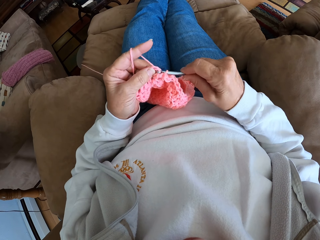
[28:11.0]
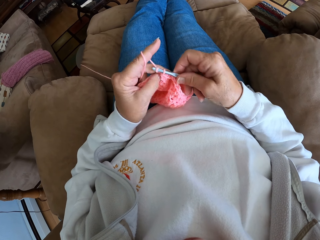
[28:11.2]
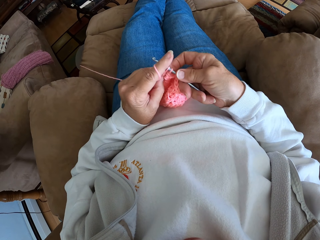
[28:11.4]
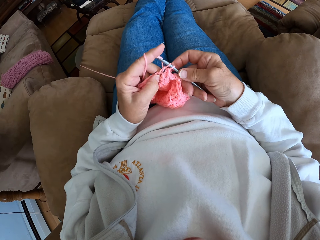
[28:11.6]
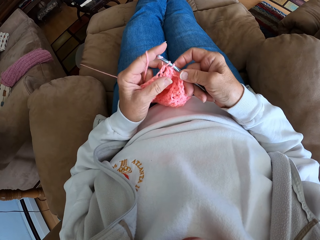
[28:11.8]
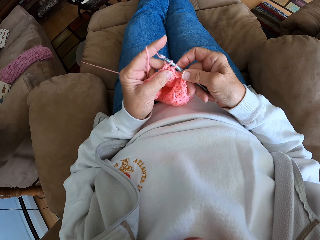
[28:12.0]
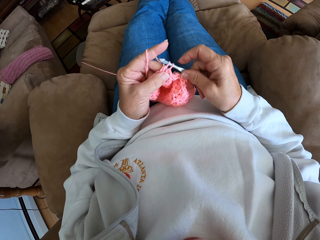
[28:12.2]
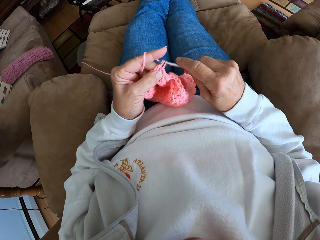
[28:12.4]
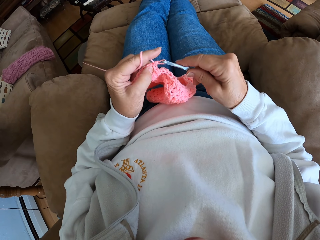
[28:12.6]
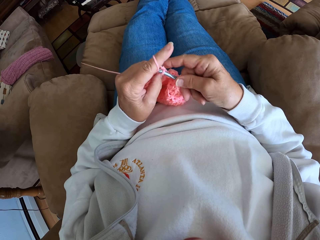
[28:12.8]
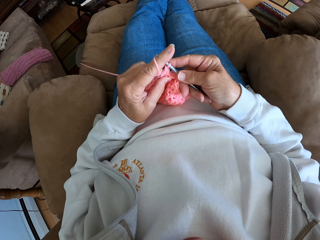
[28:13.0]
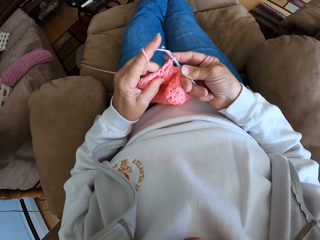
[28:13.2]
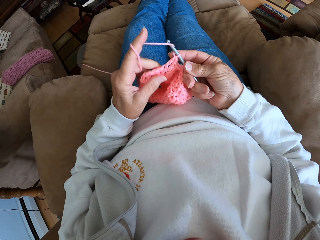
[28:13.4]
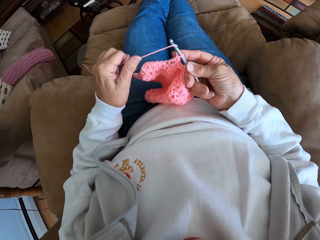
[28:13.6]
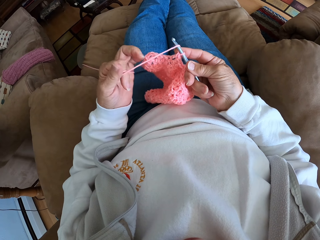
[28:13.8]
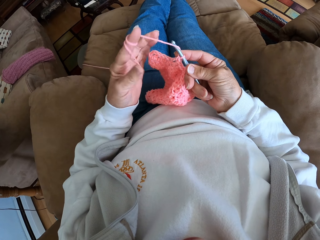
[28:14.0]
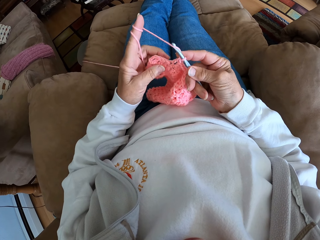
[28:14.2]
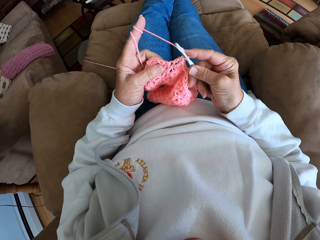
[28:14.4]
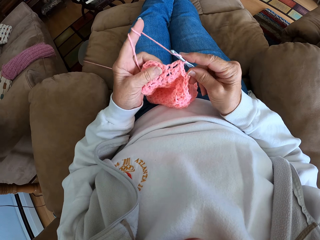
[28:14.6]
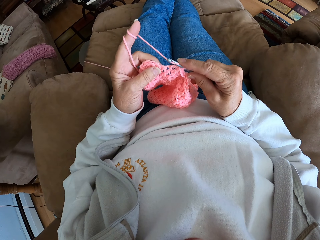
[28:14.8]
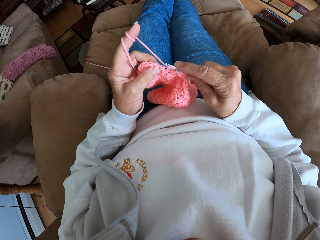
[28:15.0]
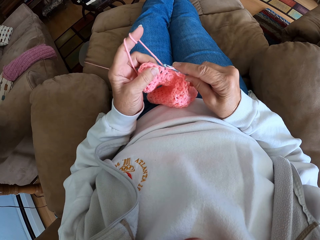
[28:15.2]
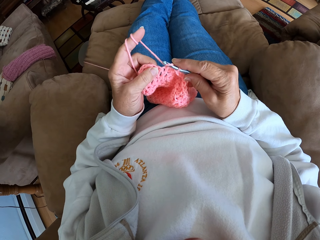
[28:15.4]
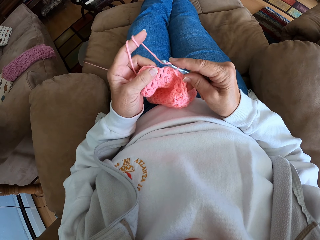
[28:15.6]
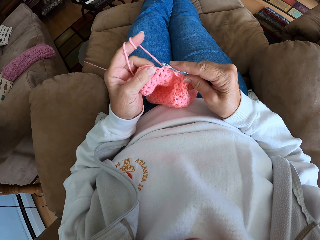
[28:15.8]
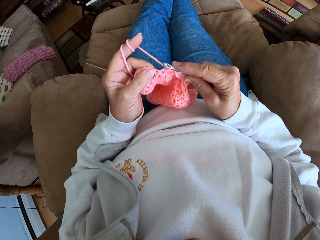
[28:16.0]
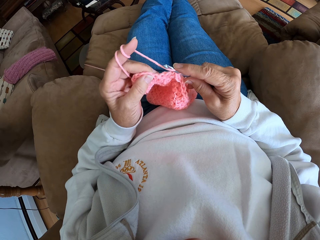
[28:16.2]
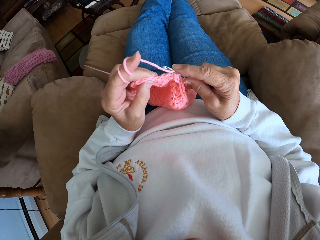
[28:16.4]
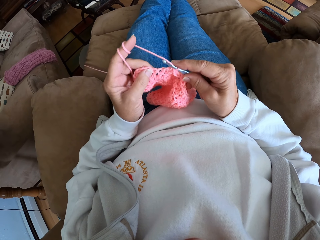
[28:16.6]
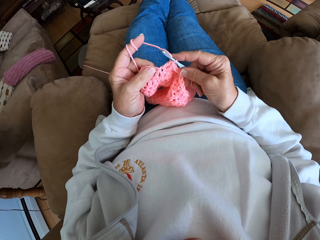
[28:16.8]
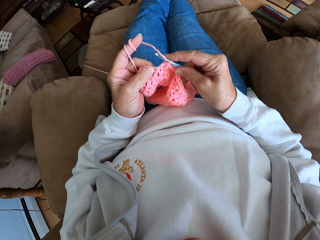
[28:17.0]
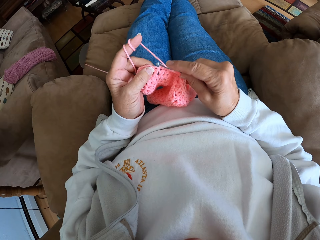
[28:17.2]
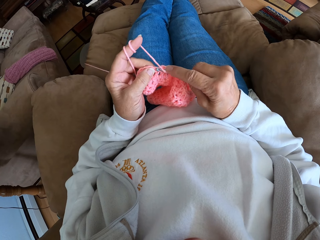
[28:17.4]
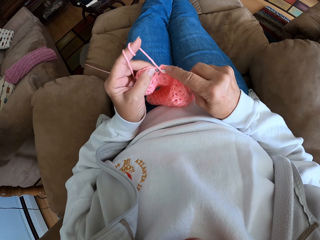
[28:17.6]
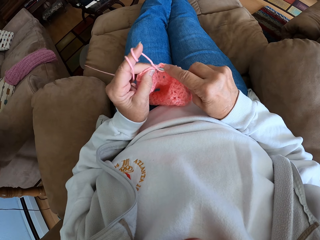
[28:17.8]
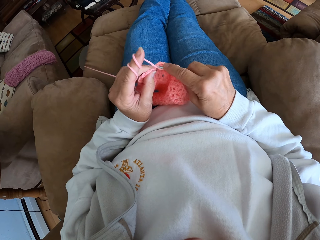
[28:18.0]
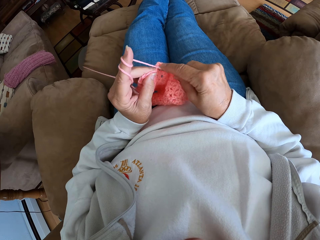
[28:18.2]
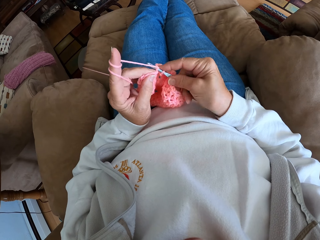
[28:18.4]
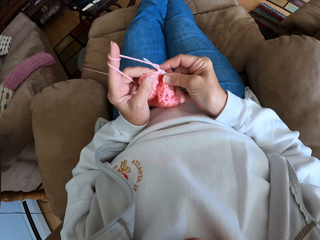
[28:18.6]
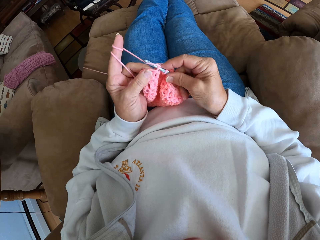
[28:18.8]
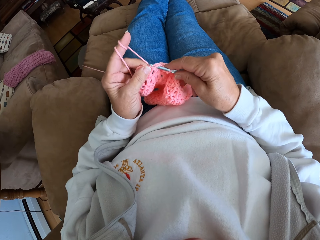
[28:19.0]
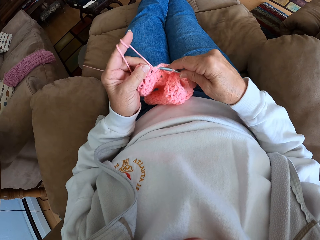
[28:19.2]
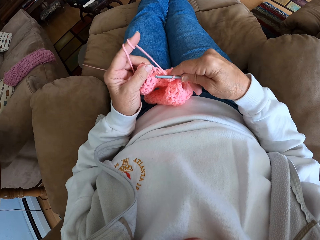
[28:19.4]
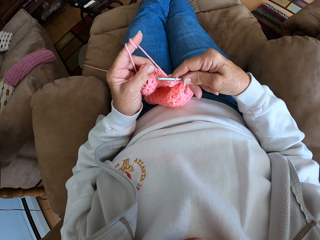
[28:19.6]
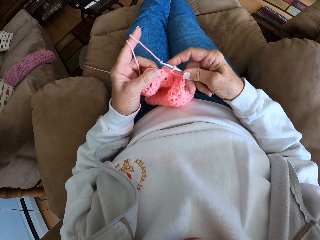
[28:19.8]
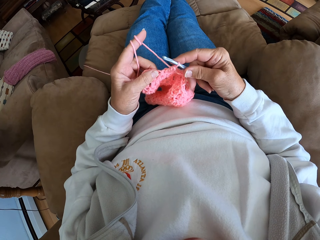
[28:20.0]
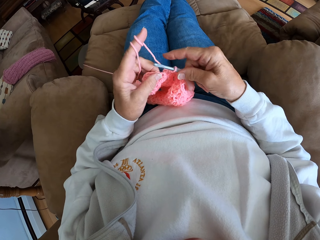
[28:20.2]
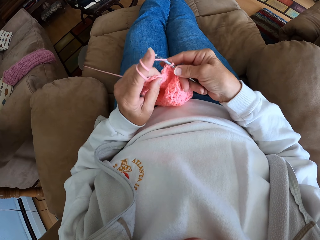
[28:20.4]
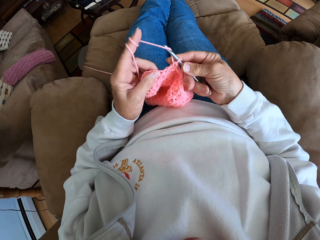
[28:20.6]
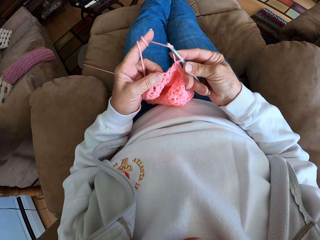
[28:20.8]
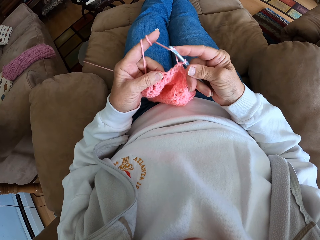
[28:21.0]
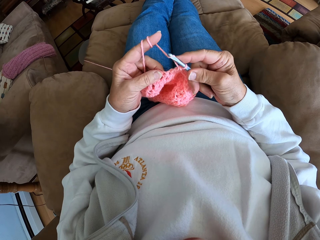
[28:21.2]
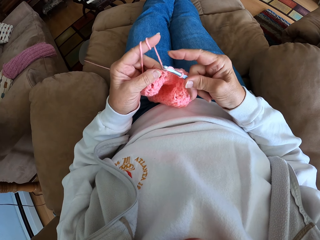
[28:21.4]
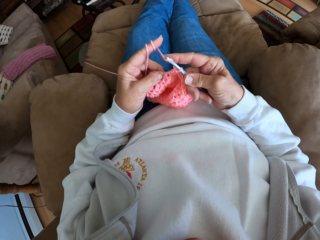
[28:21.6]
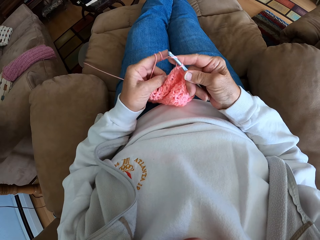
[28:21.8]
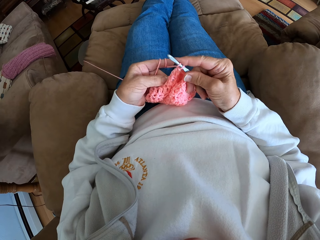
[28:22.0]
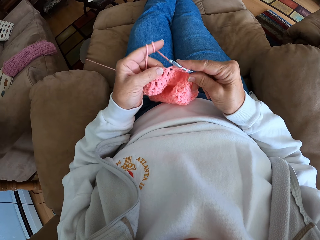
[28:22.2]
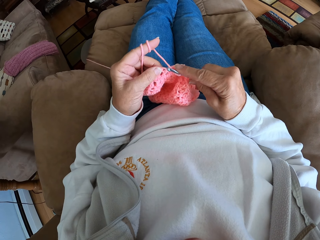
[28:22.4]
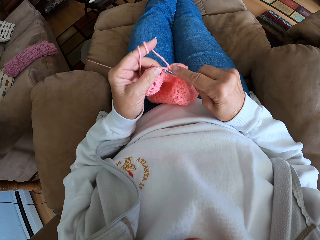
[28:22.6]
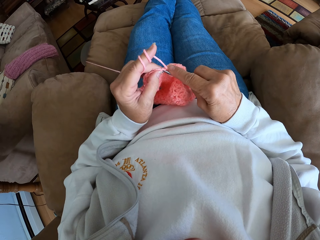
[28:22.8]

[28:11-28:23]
The camera wearer adjusts the yarn with her hands. She crochets the yarn.

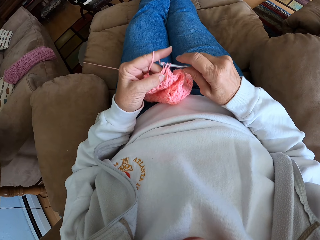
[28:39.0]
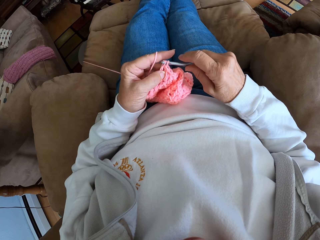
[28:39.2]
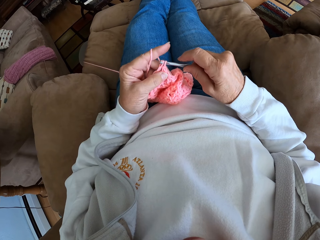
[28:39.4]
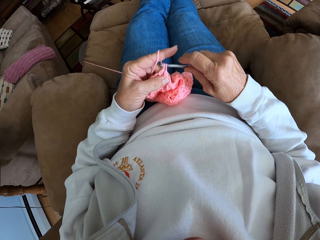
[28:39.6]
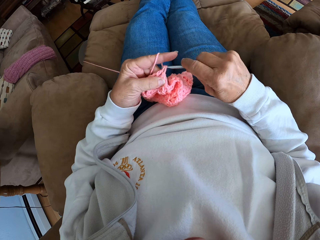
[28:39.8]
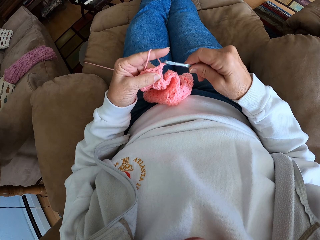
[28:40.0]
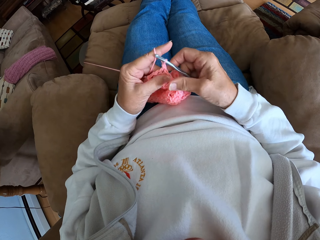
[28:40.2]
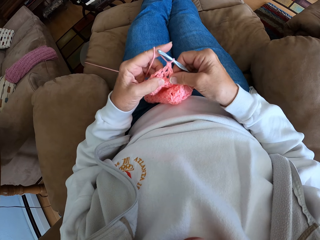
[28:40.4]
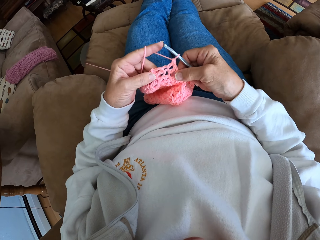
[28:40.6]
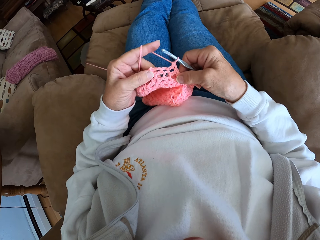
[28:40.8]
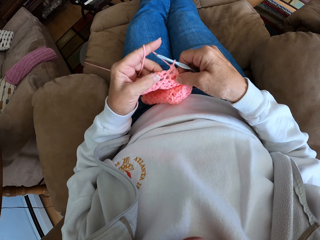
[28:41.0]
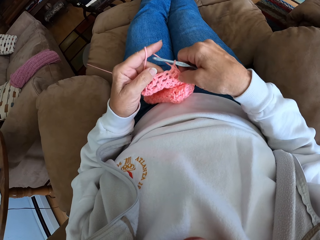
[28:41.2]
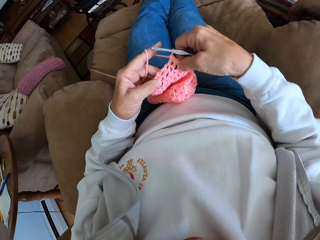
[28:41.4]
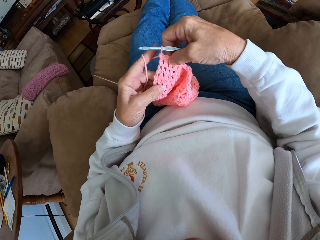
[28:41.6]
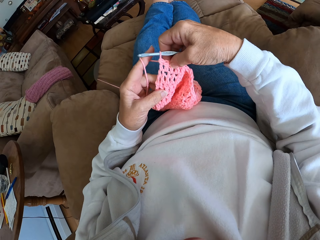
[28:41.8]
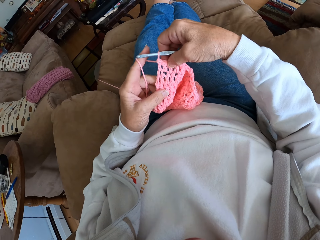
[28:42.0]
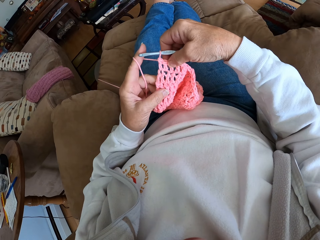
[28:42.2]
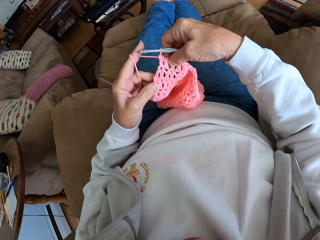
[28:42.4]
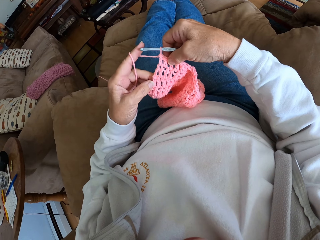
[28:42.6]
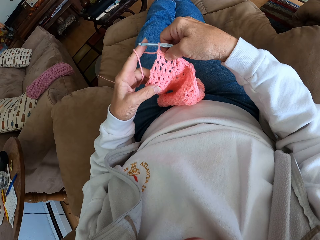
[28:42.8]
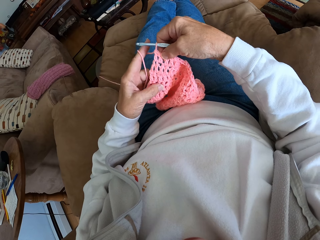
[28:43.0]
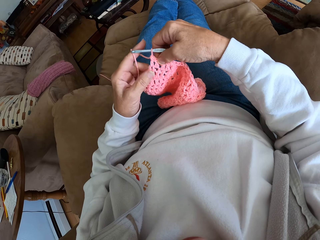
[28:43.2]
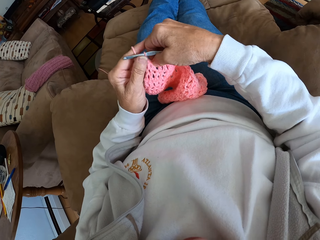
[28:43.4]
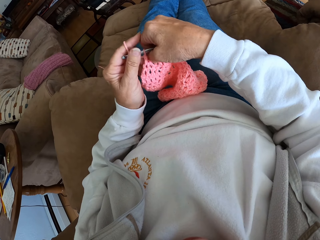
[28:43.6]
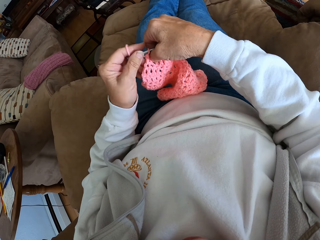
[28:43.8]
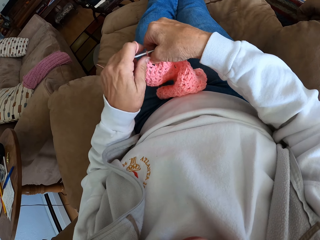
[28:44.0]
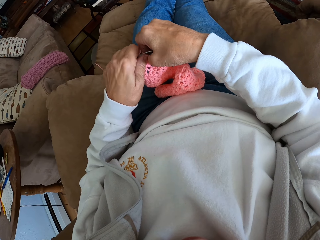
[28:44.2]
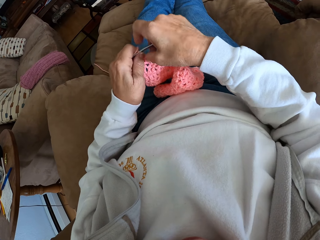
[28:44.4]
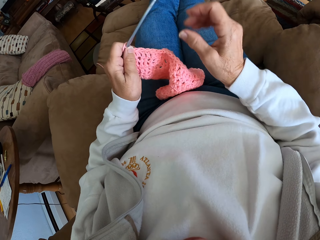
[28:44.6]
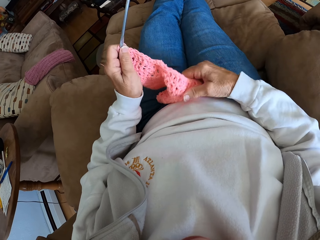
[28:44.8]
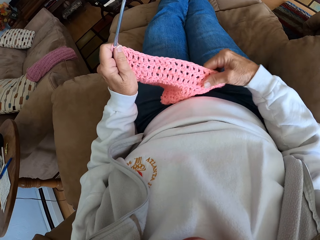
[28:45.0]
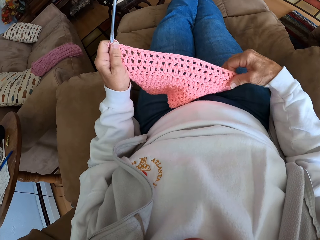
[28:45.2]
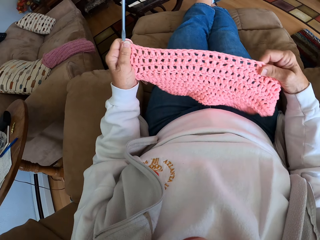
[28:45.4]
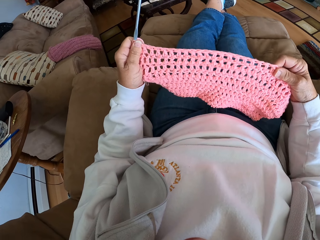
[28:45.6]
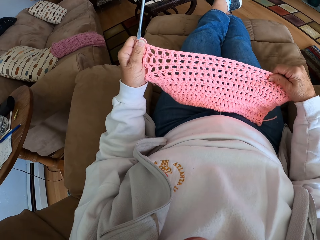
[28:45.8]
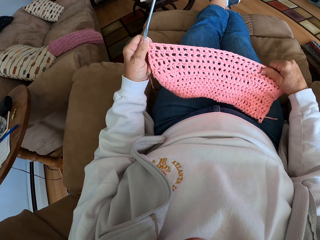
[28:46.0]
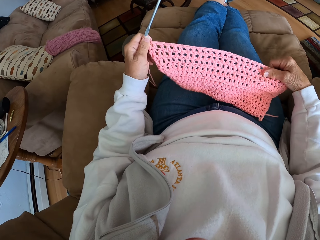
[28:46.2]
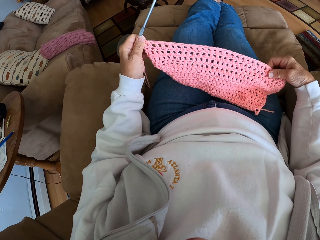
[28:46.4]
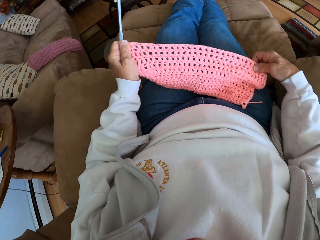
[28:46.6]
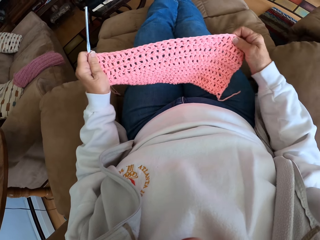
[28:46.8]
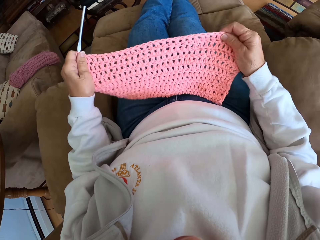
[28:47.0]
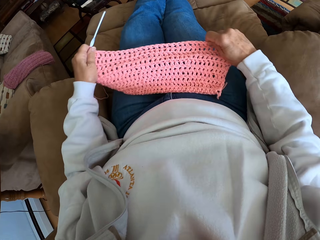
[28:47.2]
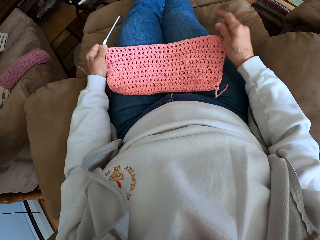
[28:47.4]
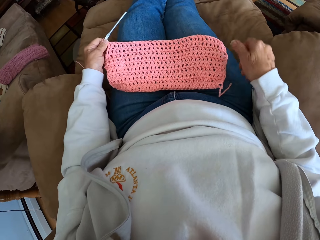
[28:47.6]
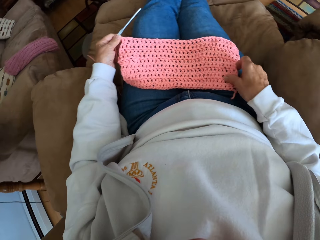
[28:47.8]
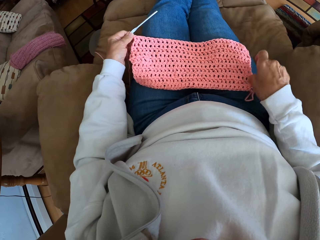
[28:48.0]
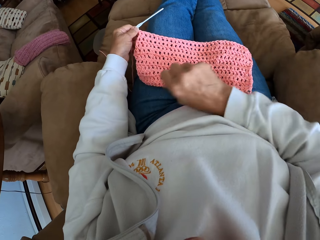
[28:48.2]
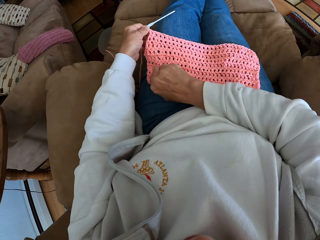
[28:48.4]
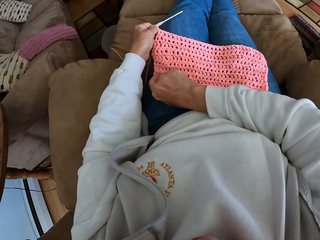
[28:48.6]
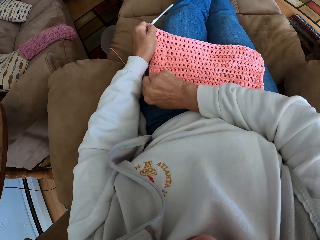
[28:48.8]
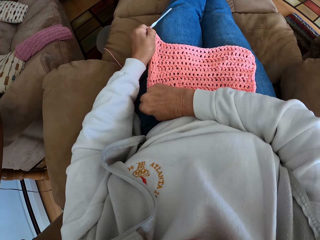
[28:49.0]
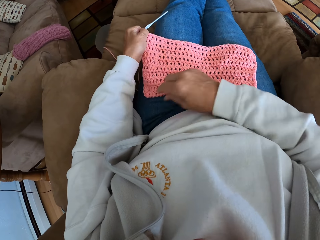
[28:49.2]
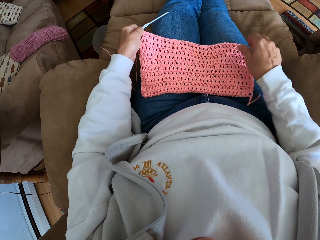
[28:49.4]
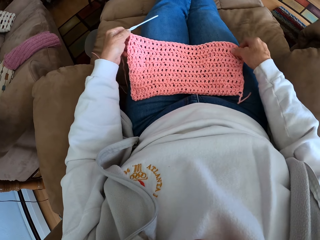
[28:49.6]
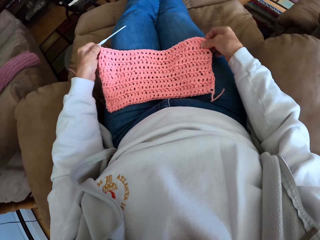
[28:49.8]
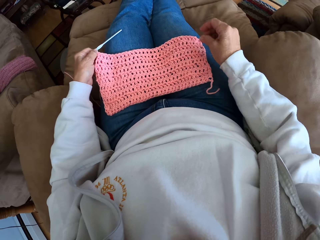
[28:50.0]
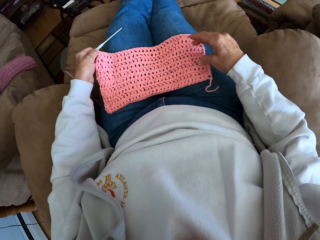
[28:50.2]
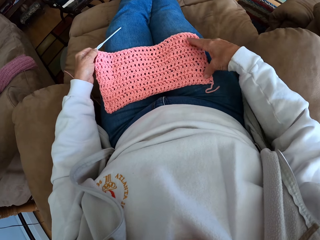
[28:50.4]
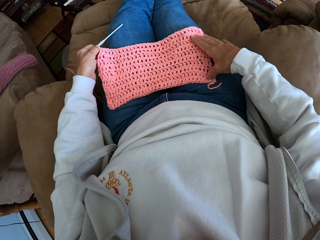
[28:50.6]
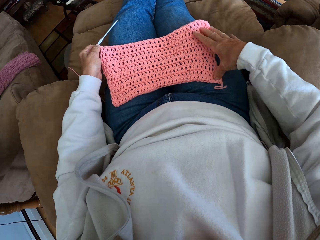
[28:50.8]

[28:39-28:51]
The camera wearer stretches the crochet on her lap. She adjusts the cloth.
